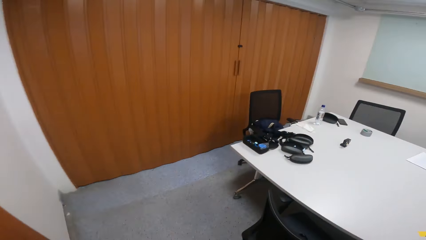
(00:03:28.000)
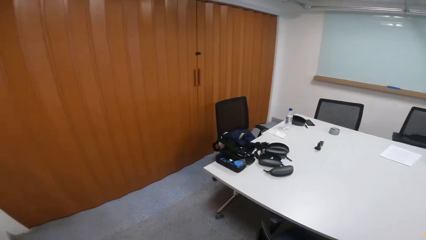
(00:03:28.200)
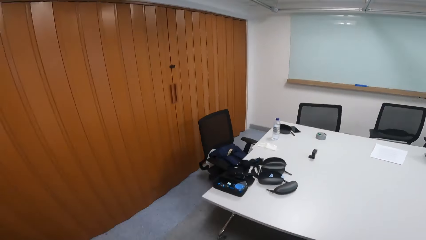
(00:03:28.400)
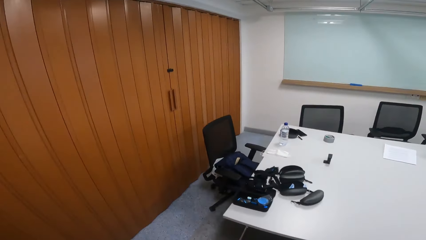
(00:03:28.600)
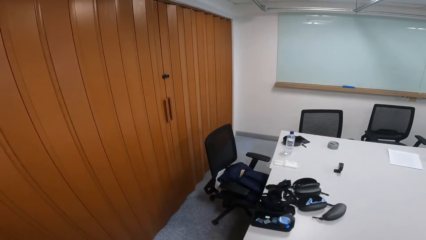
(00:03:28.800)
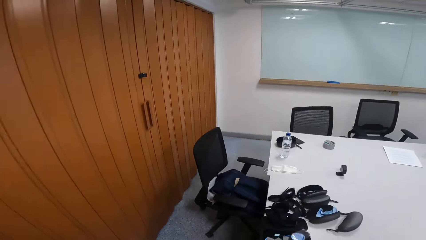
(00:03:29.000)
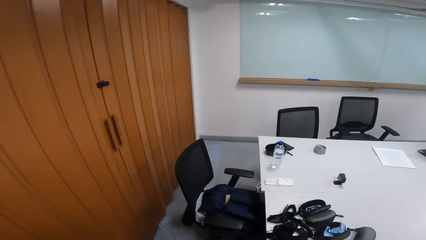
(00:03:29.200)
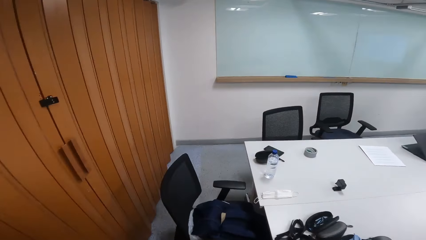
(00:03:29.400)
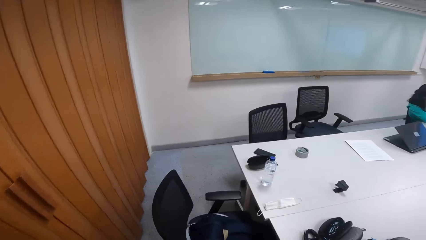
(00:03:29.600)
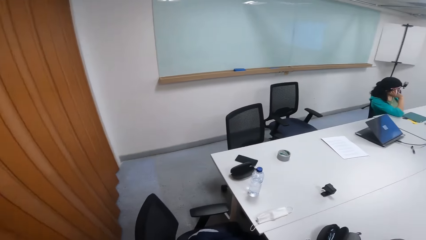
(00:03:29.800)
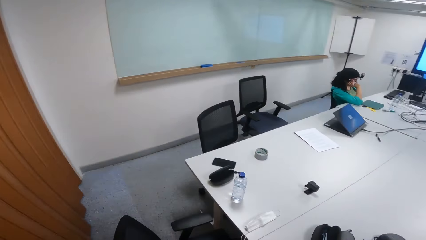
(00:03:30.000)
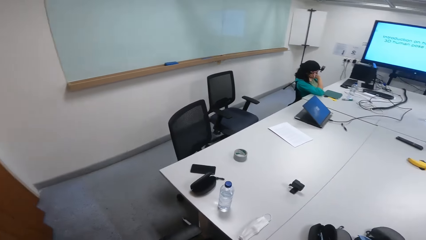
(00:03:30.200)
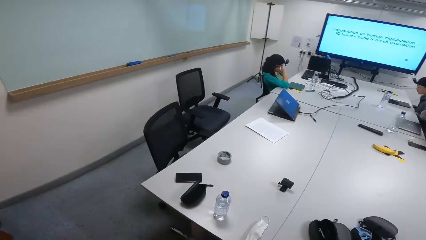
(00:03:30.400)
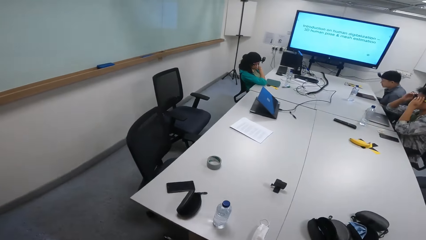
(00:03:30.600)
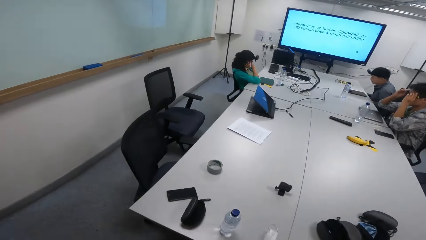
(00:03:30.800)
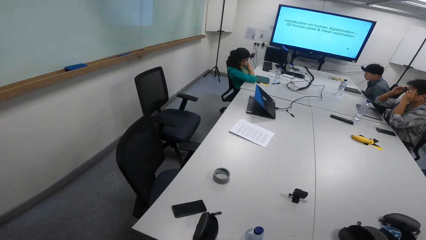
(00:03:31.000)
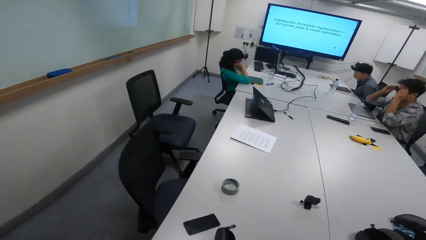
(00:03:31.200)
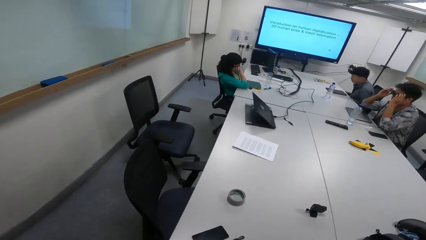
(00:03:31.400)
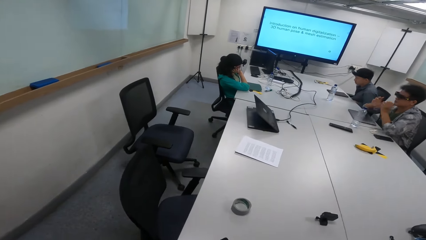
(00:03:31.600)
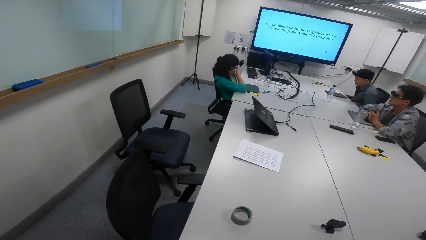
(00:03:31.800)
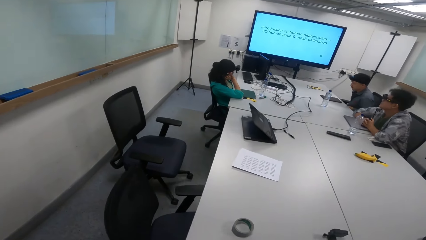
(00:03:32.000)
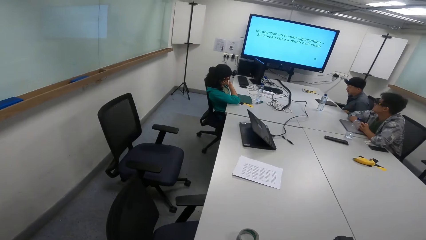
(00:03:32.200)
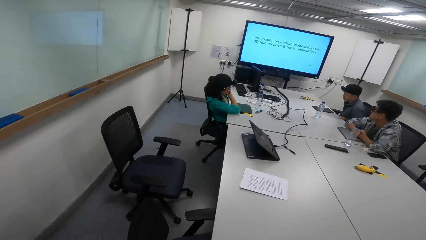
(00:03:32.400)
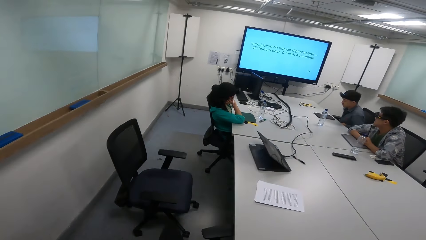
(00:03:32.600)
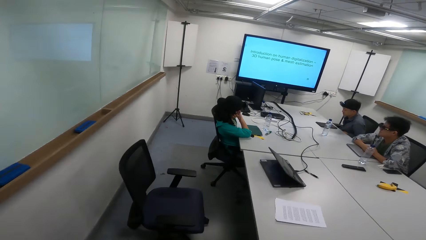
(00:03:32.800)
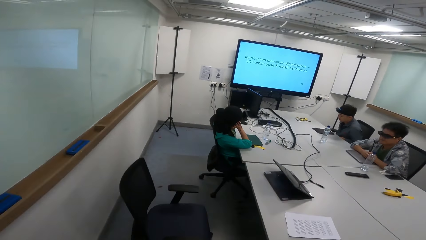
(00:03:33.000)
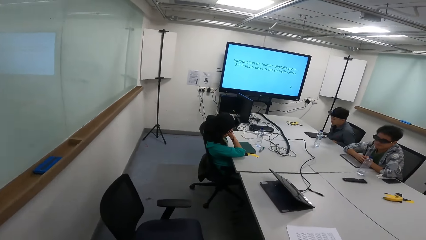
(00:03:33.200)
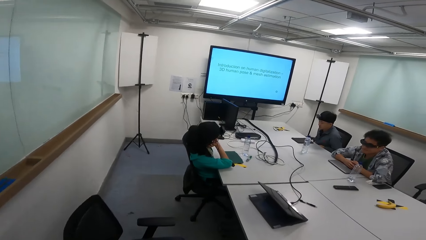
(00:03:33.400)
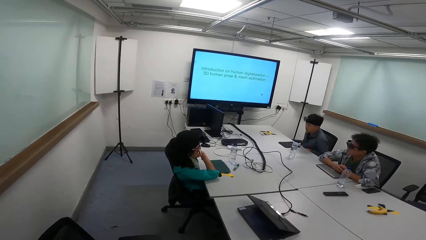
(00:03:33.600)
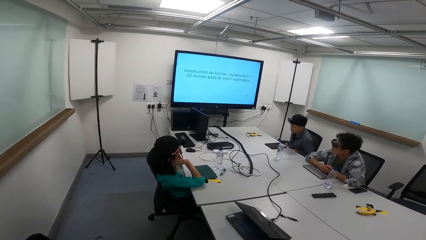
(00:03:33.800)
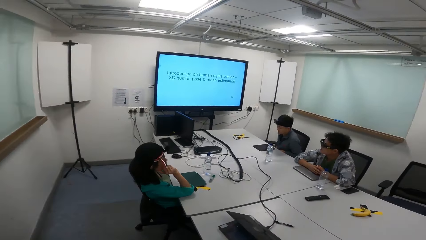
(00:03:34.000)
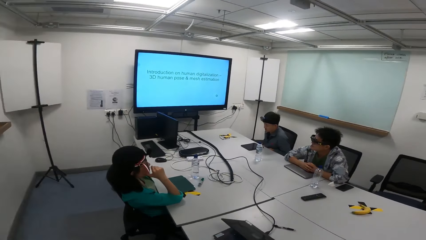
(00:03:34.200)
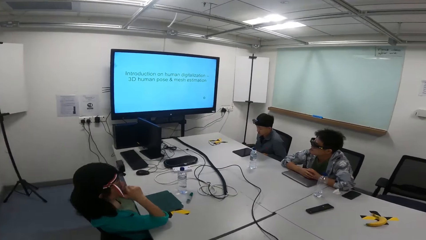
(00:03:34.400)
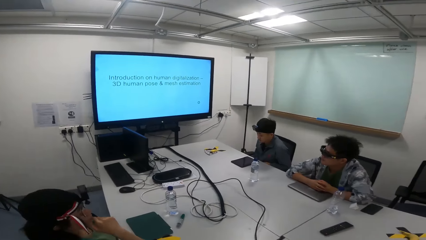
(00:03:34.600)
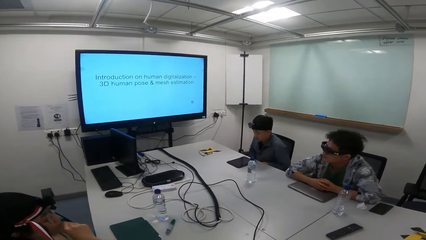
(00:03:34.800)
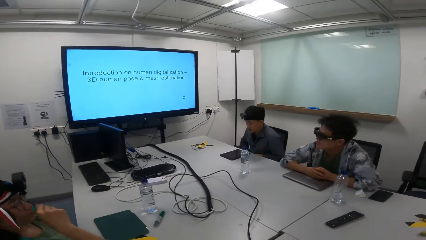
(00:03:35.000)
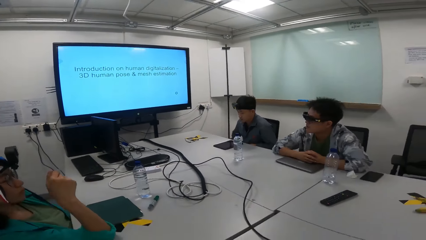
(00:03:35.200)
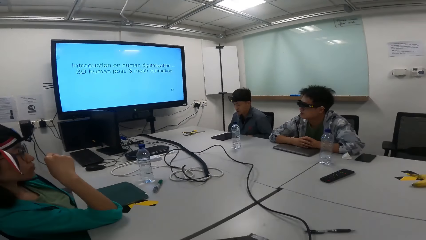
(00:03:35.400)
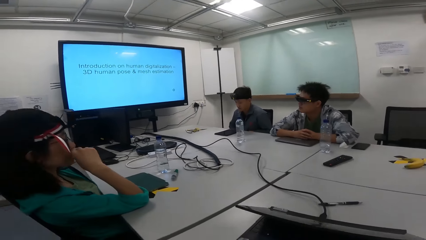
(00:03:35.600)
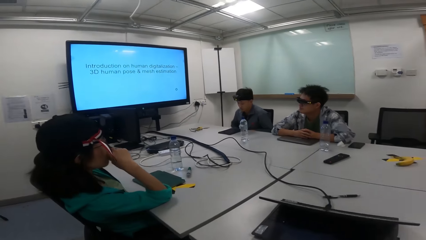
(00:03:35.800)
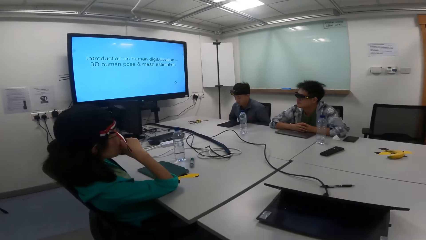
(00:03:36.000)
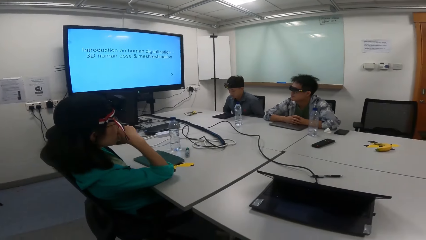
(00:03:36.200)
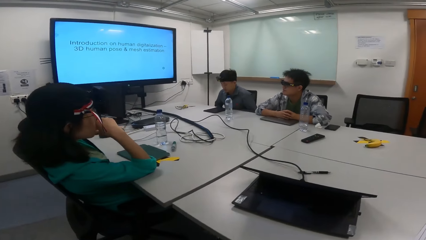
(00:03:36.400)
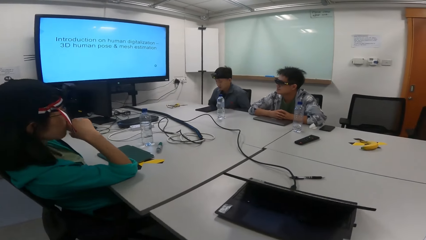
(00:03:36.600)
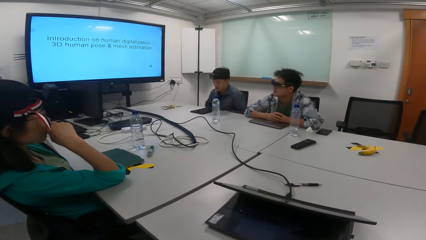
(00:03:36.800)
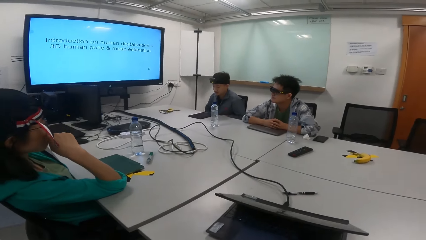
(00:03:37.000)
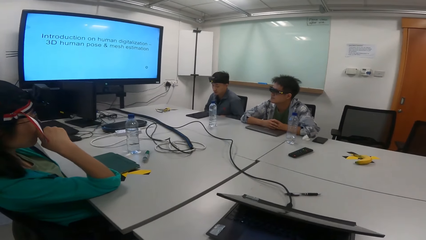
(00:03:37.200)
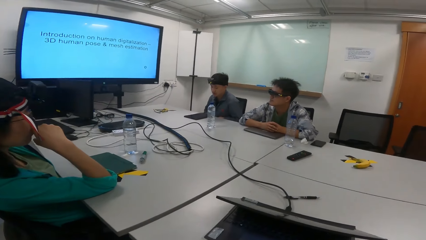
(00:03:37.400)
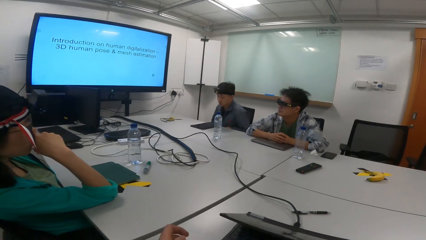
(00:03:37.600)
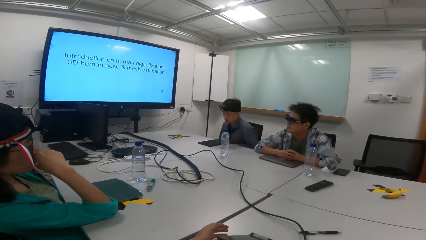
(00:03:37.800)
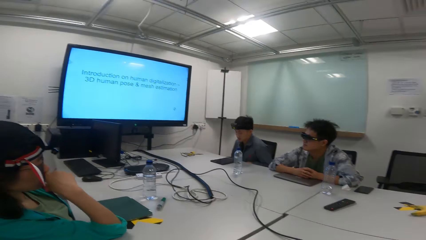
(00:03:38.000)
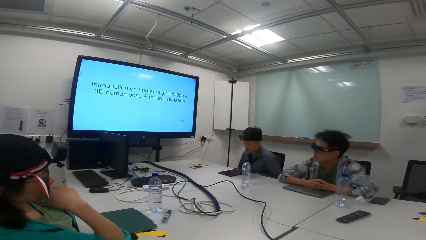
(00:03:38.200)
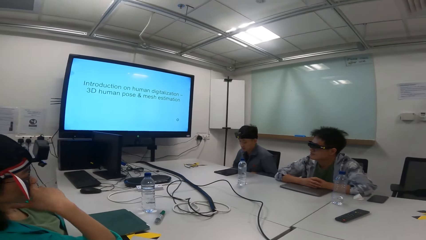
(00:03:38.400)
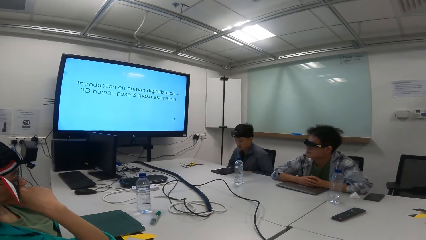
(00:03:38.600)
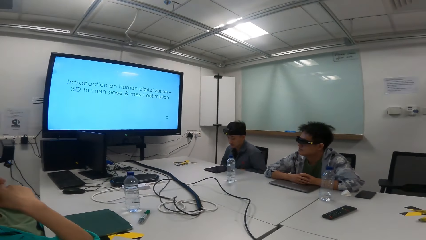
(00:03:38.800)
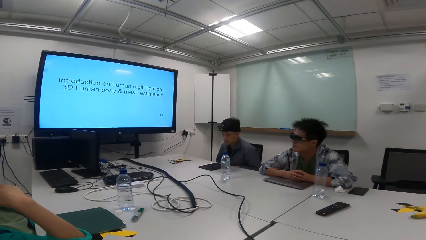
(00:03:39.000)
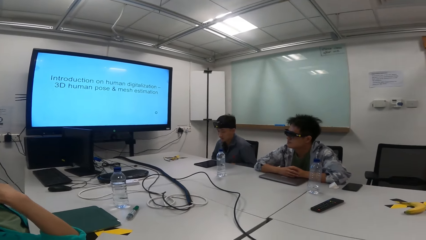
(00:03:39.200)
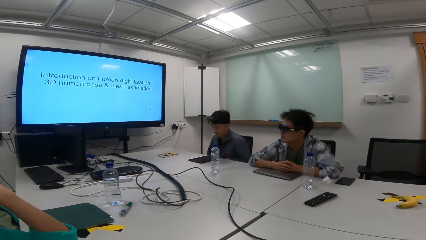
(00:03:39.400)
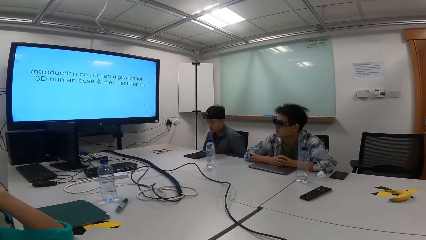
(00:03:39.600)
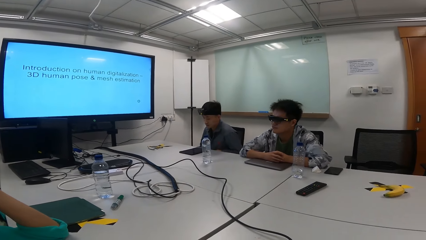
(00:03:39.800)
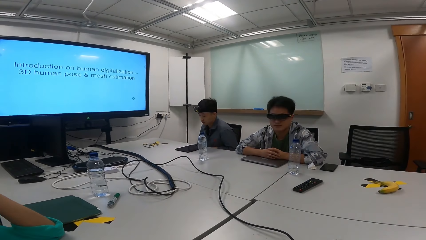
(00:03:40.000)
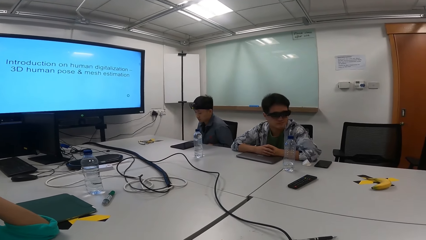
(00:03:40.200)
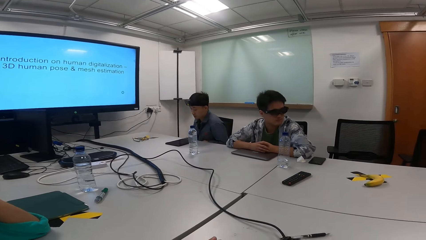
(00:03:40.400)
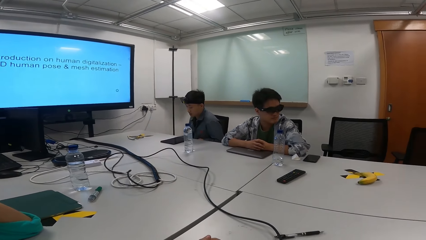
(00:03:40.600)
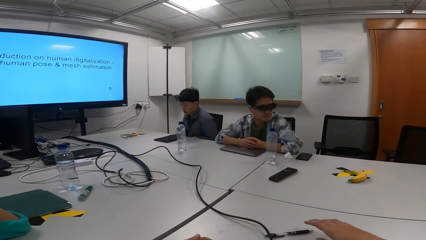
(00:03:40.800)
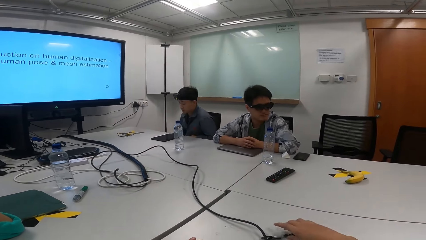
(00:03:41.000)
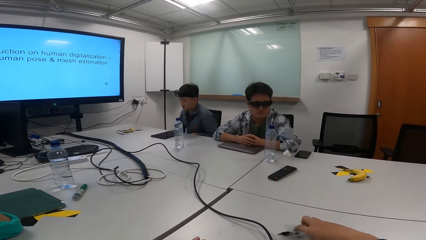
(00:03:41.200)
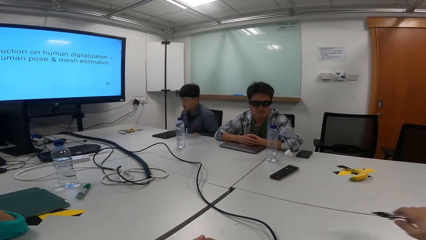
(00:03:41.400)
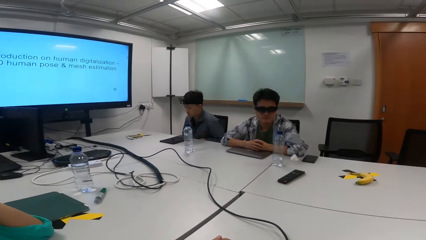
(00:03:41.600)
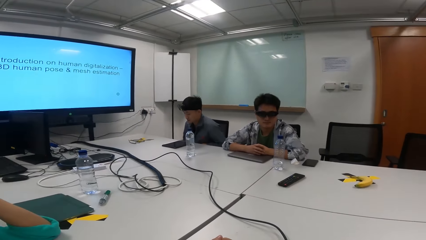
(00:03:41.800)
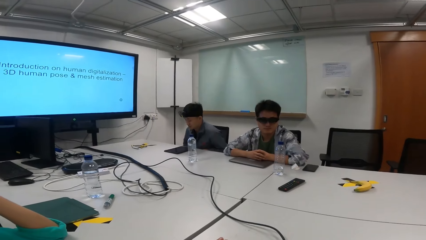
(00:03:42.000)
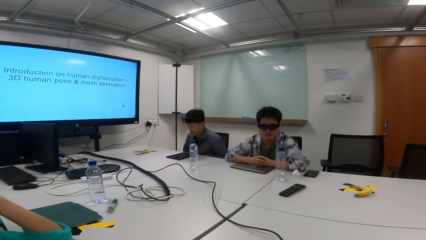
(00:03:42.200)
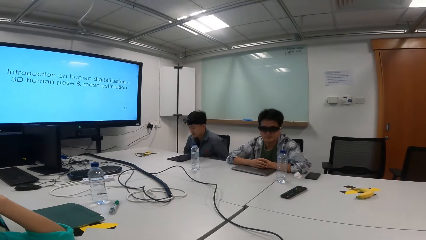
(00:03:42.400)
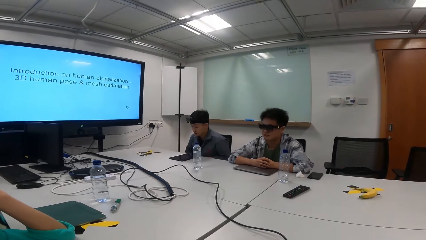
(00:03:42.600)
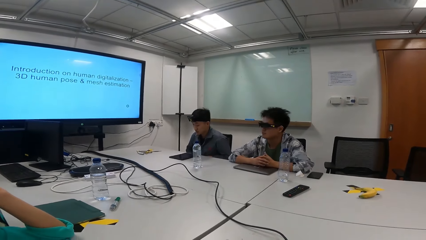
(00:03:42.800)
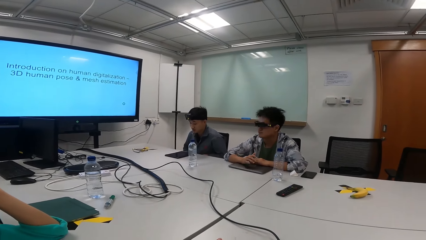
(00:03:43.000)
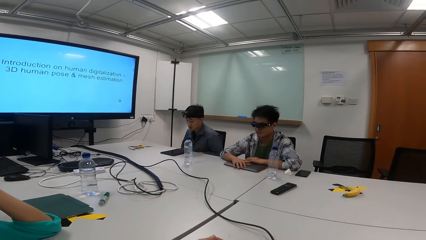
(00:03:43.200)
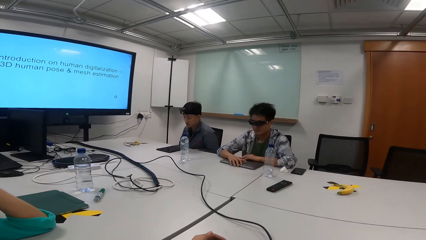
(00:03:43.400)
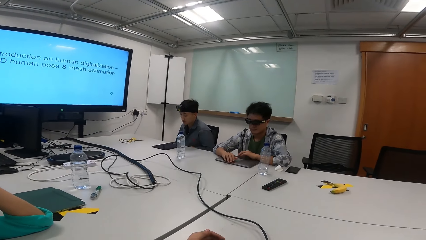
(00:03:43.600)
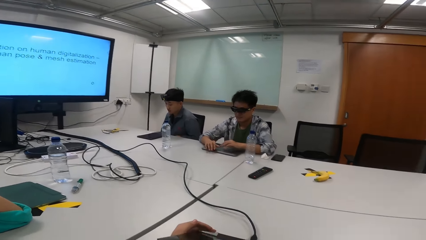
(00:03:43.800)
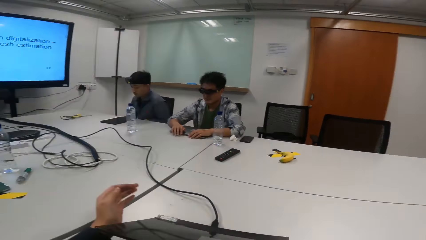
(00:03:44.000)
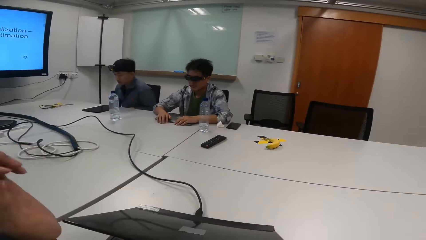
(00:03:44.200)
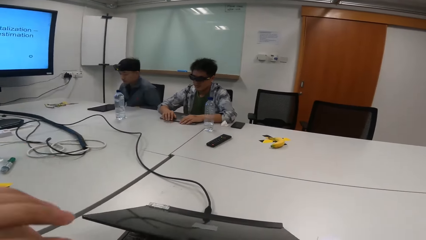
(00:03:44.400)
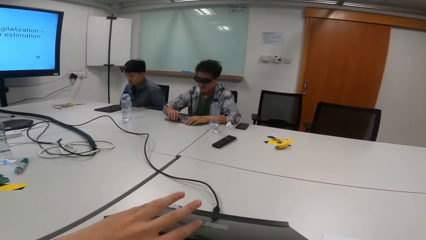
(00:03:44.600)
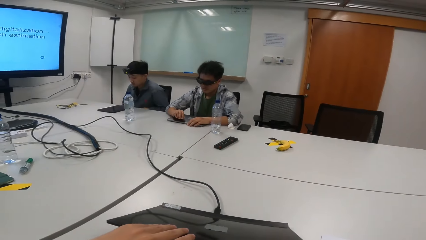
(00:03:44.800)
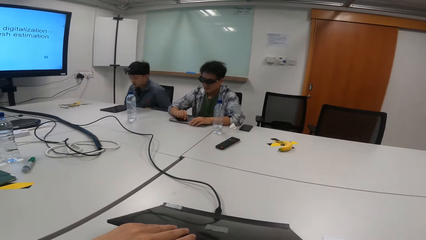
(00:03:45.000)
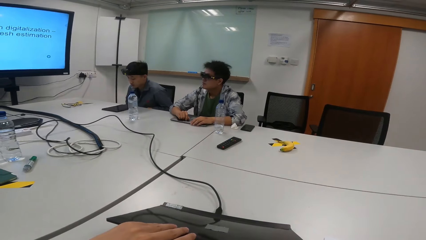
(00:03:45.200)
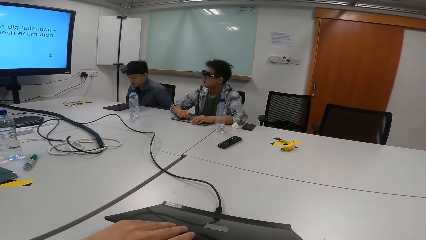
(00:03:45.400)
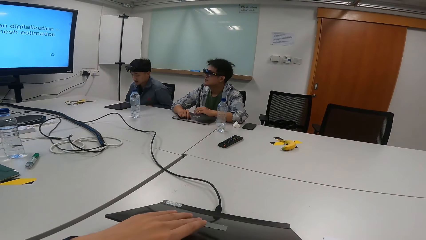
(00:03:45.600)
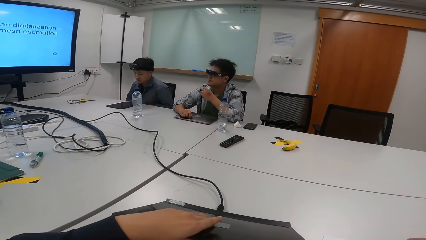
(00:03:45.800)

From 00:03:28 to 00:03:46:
A person puts on the glasses. The camera wearer sits on a chair. Another person touches their nose. The camera wearer picks up the pen. A man touches the laptop. The camera wearer touches the laptop.
